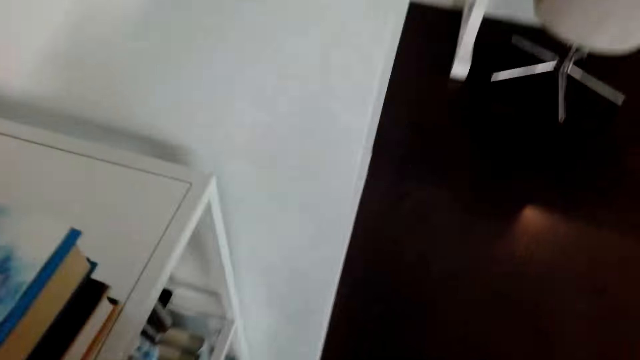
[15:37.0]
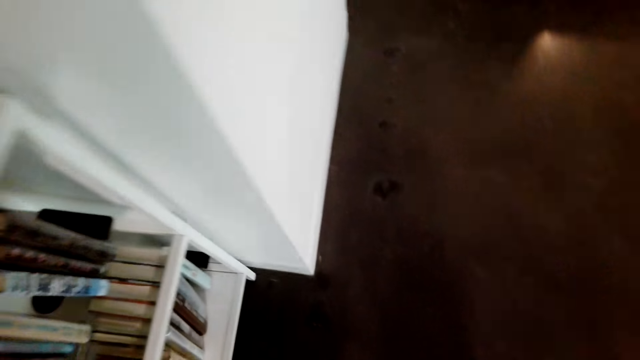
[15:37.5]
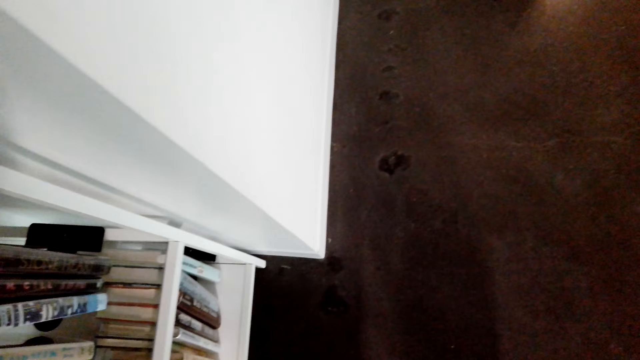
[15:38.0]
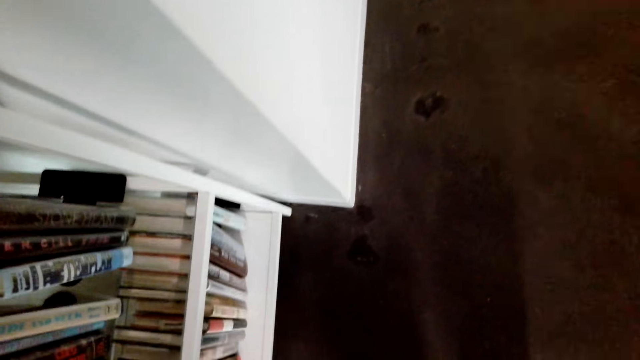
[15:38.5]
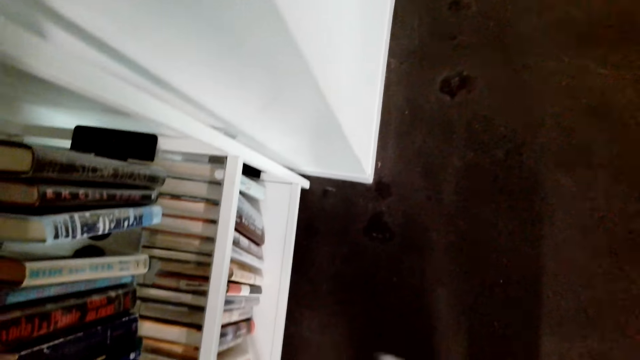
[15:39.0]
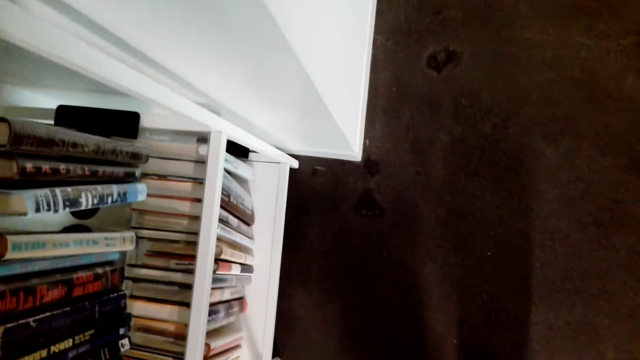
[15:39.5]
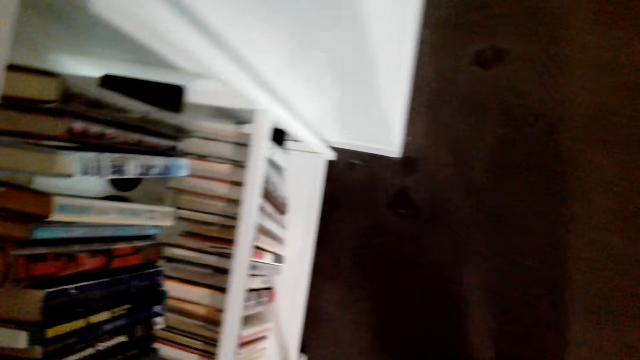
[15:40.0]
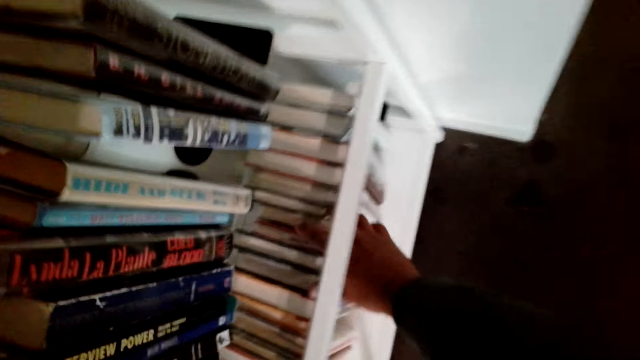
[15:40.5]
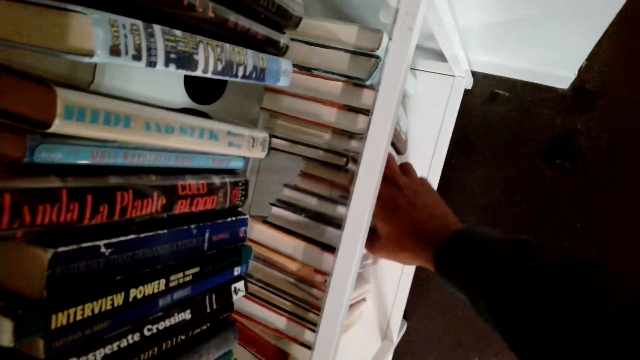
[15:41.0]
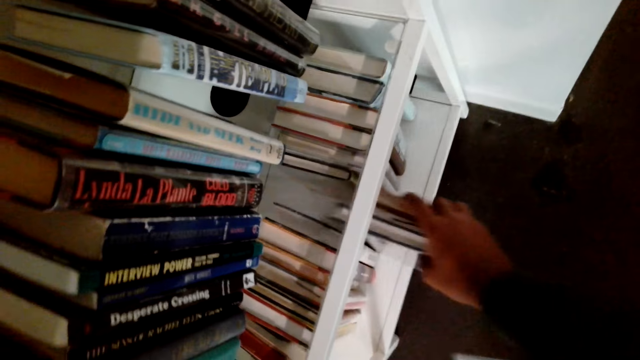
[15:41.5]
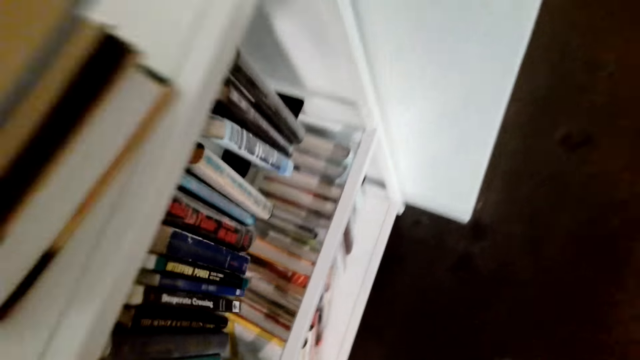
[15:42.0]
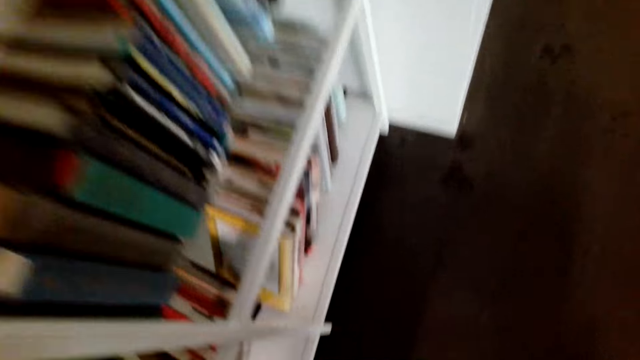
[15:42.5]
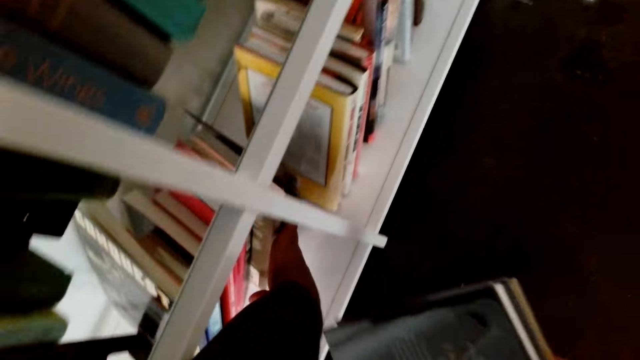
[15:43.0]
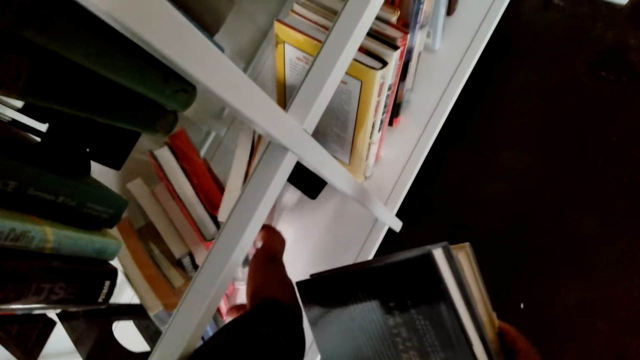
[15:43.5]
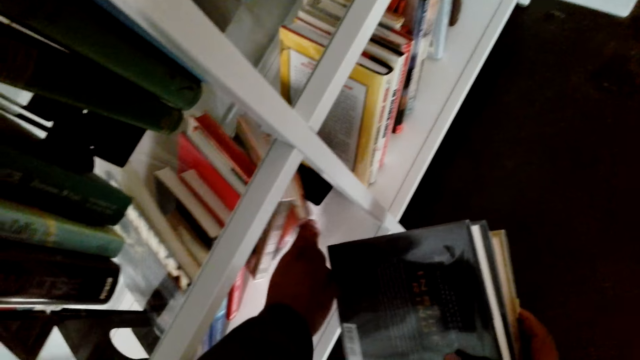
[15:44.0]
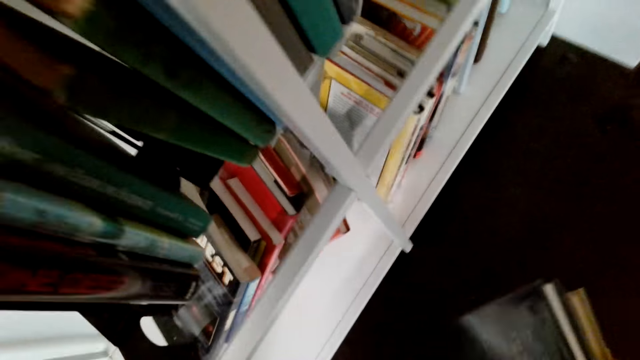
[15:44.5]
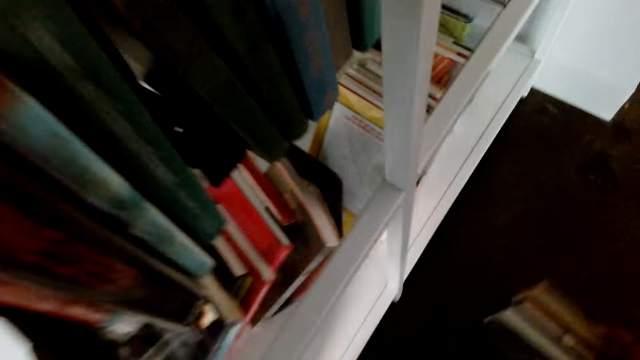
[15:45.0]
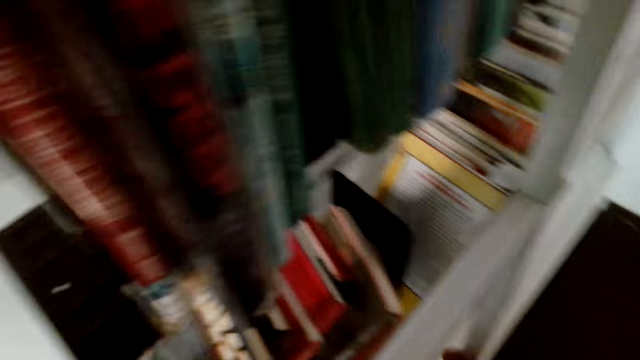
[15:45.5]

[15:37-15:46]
The camera wearer looks at the other books. They take books from the shelf.

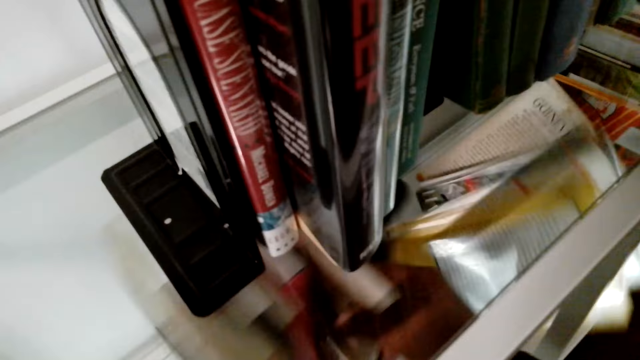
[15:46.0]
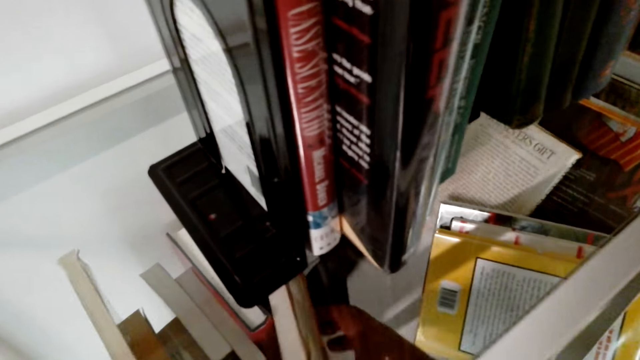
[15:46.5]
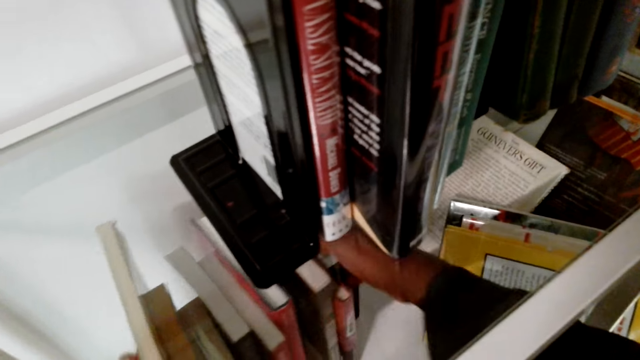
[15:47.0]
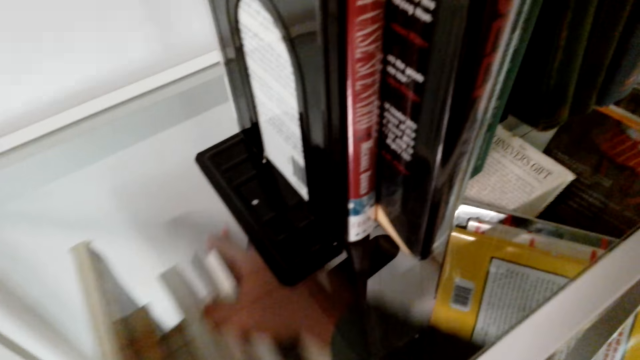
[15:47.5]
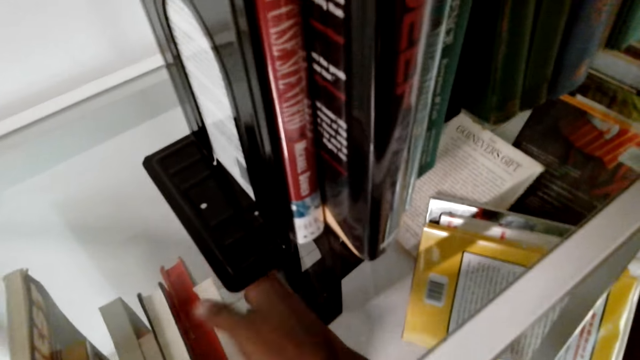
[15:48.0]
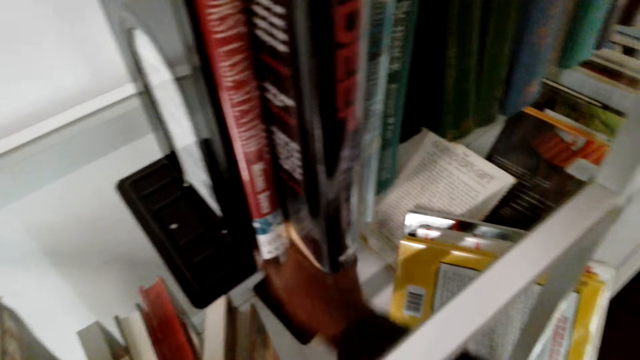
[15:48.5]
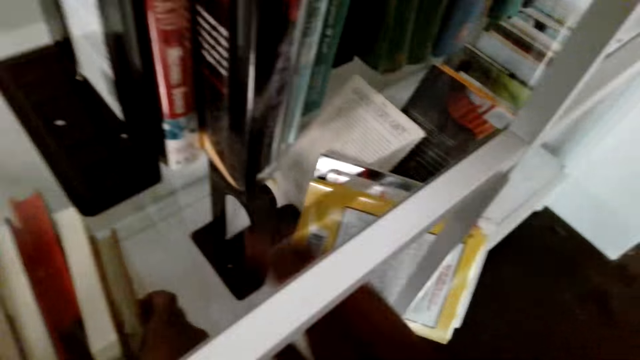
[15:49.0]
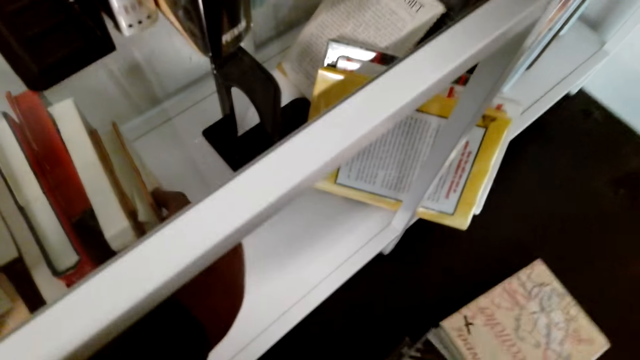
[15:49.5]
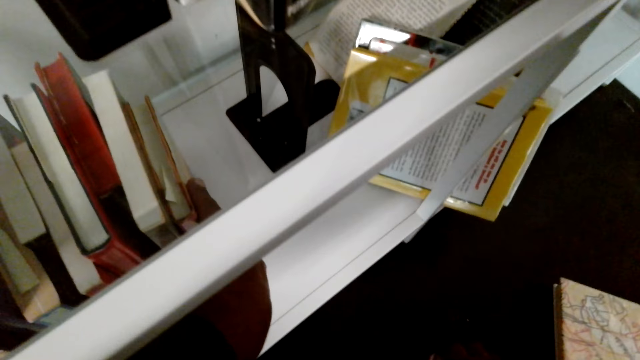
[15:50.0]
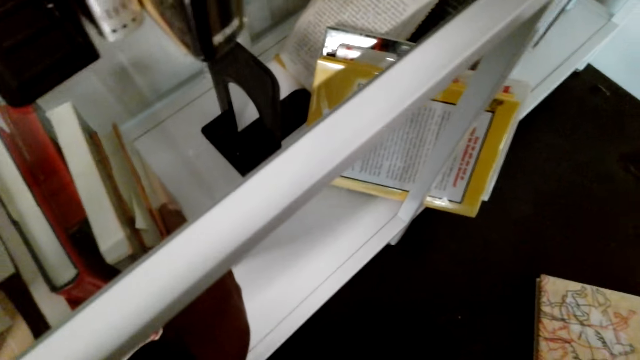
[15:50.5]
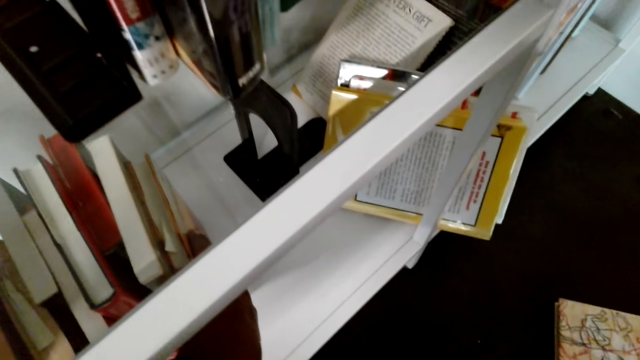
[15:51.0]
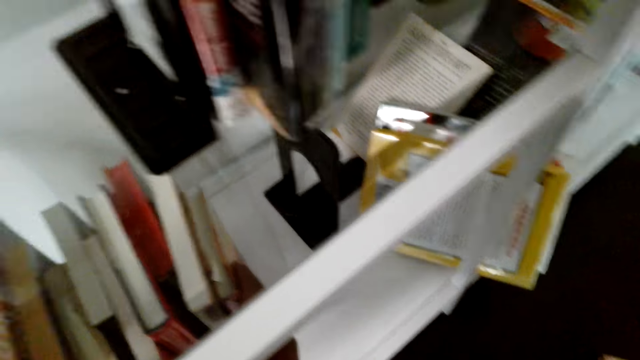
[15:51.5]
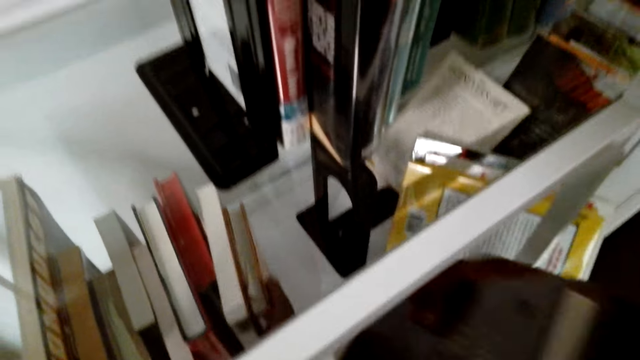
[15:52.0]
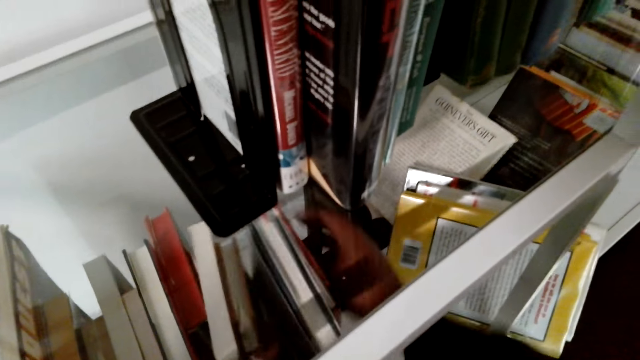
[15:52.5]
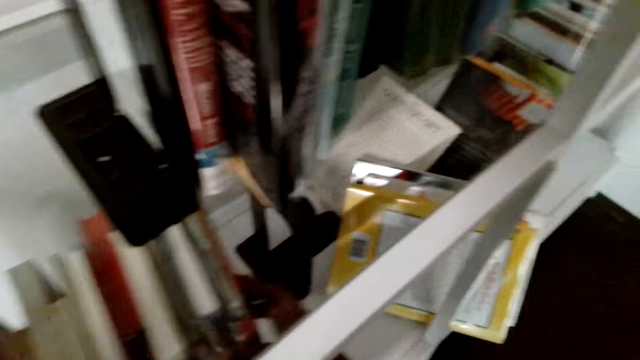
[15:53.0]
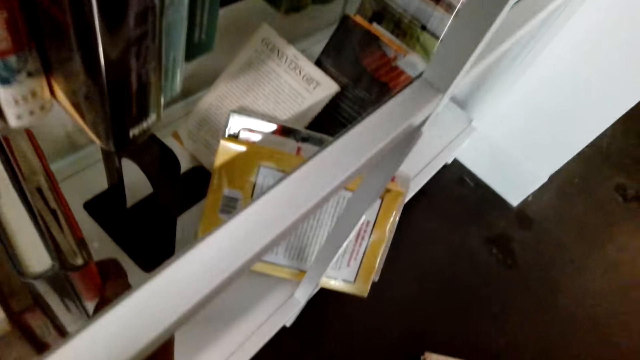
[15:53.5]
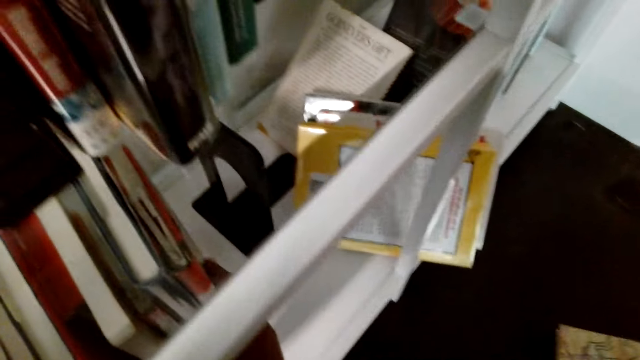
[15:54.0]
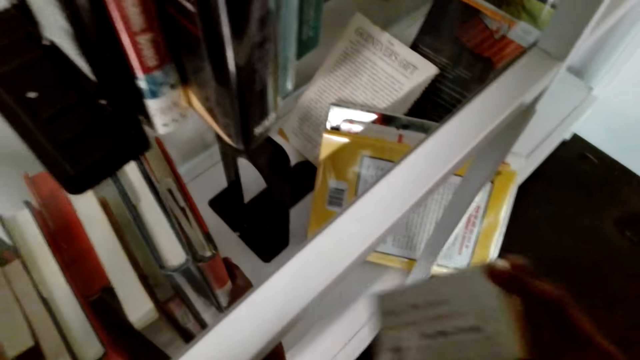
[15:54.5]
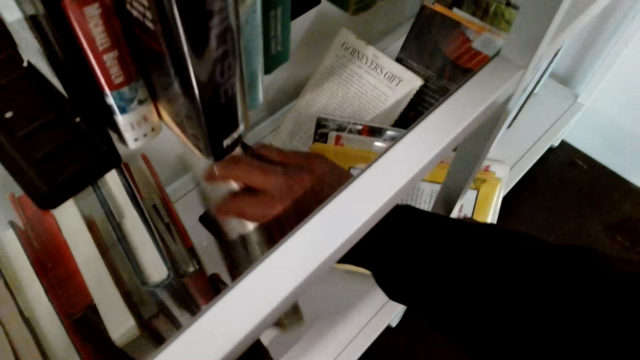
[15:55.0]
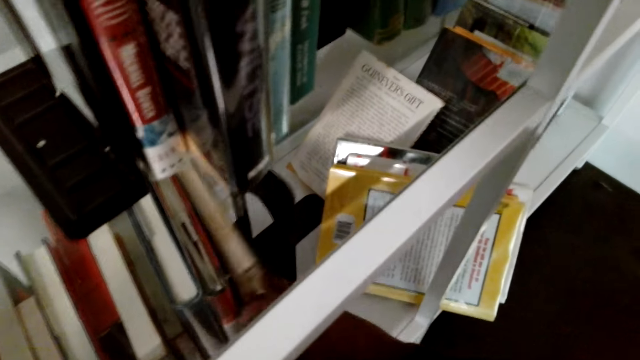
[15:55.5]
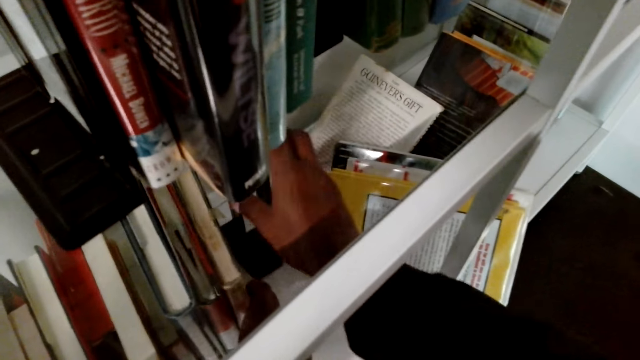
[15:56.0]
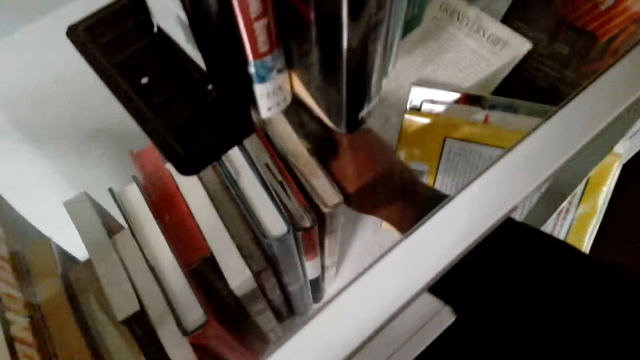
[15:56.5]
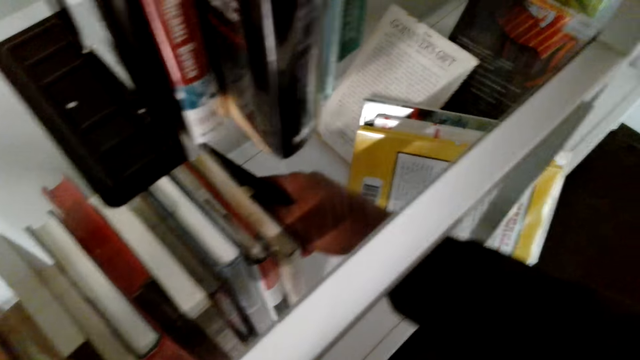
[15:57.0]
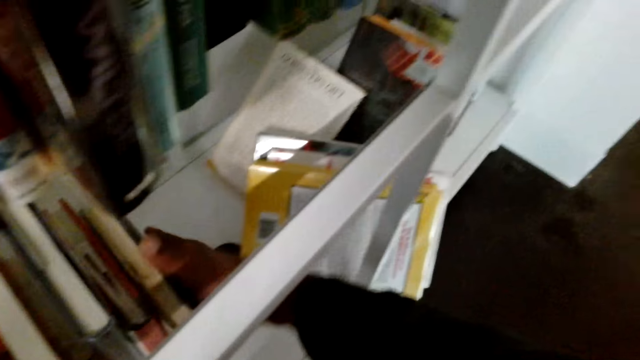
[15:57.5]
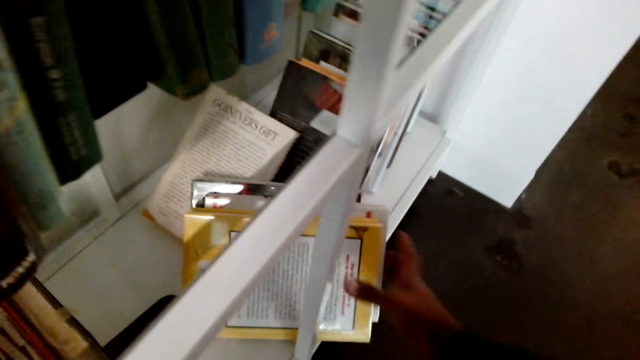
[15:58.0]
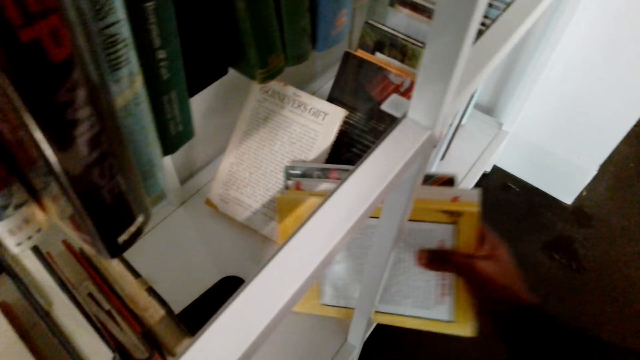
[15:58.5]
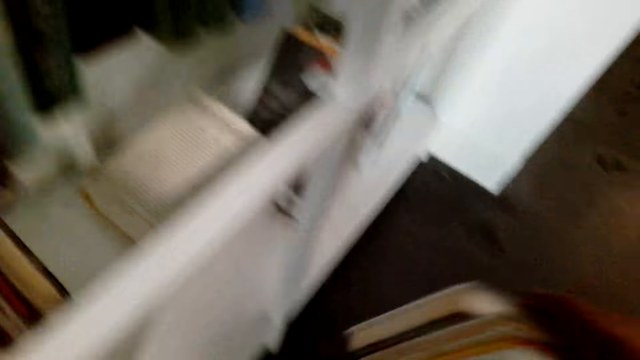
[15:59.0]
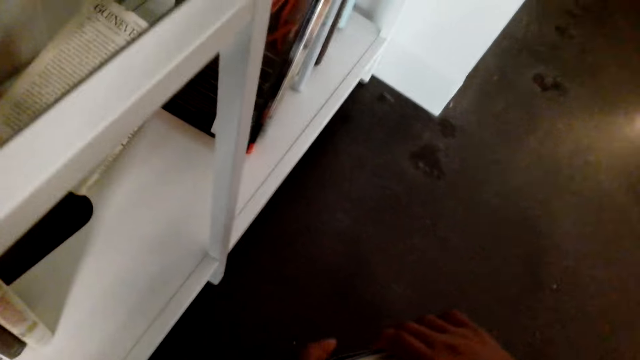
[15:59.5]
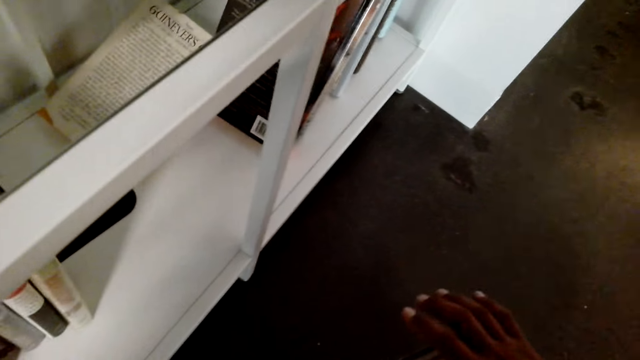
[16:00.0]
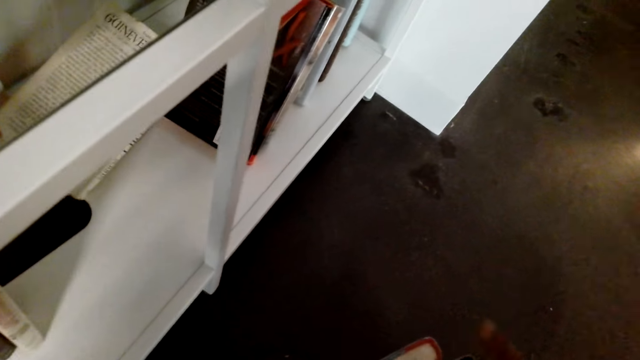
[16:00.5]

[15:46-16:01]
The camera wearer arranges the books in the shelf. They arrange the books in the cabinet. They arrange the books in the cabinet again. They pick up the books.
